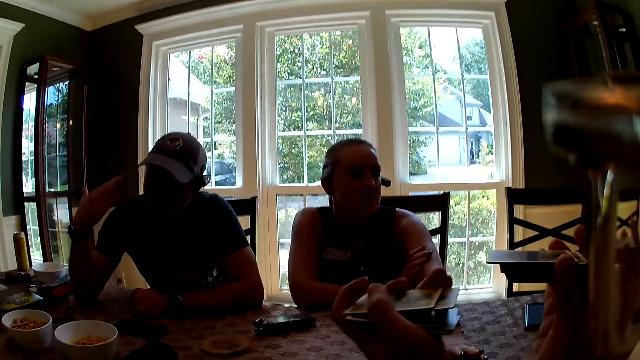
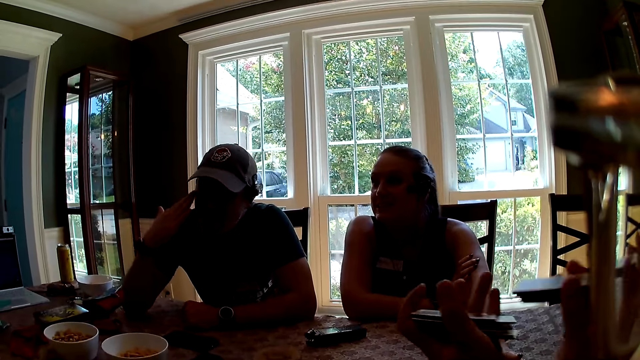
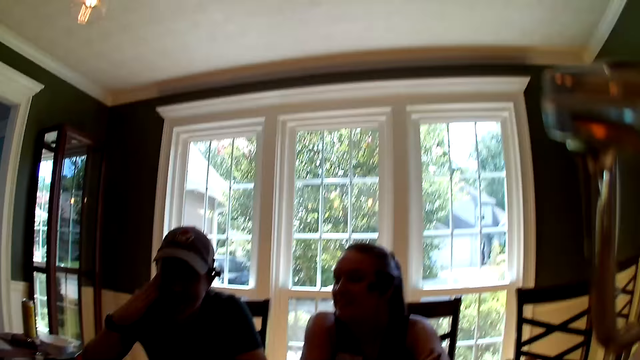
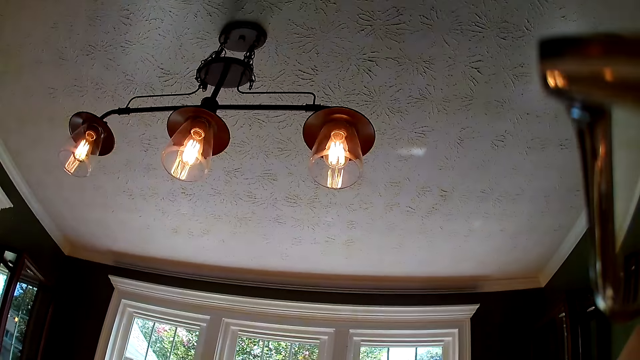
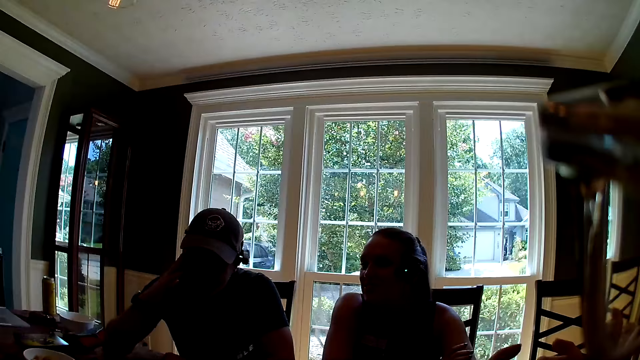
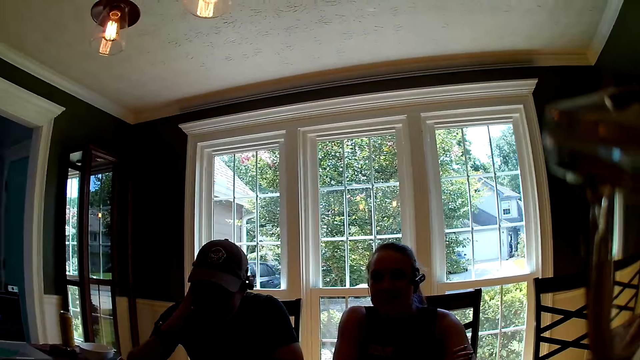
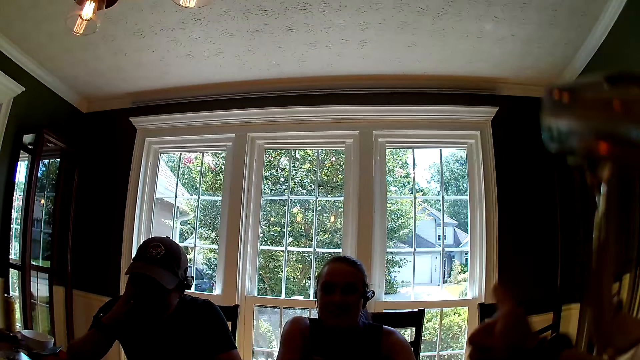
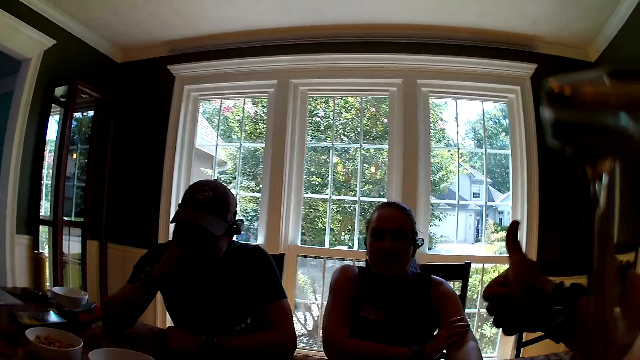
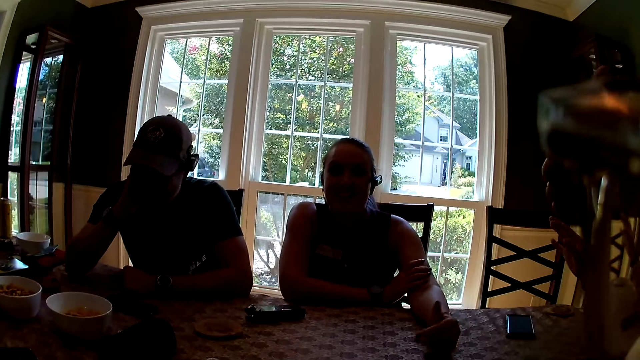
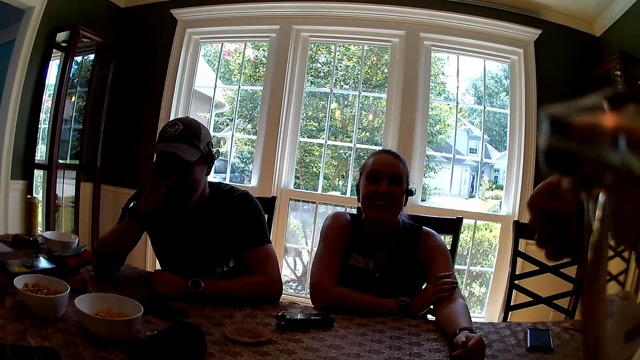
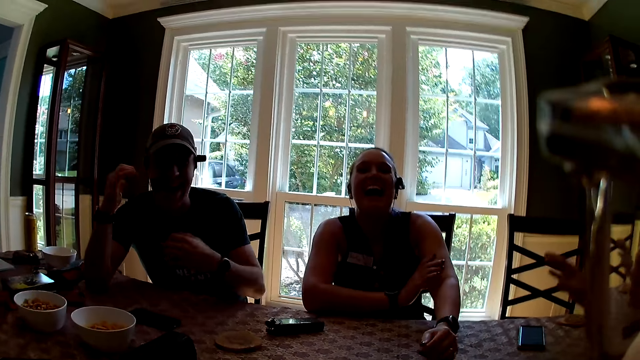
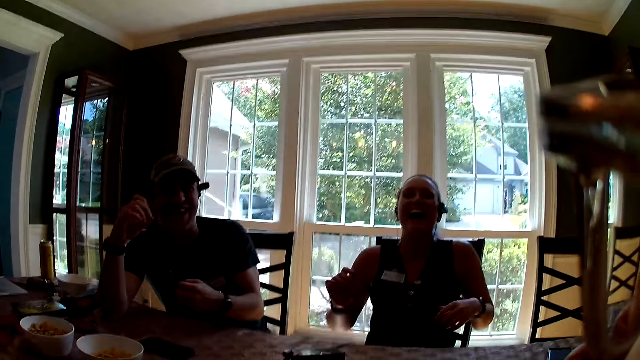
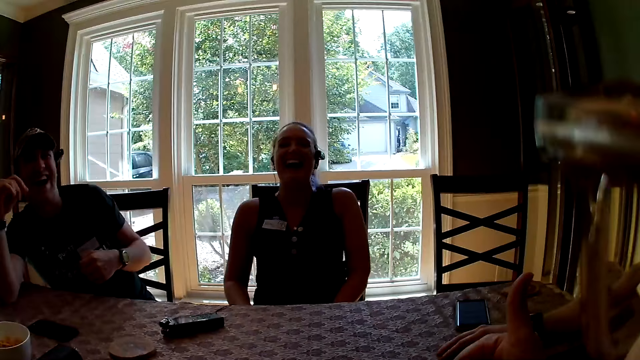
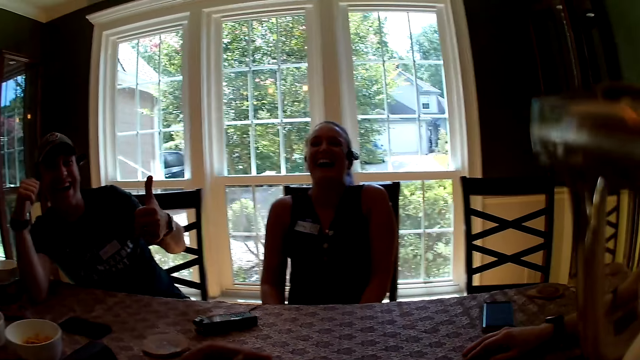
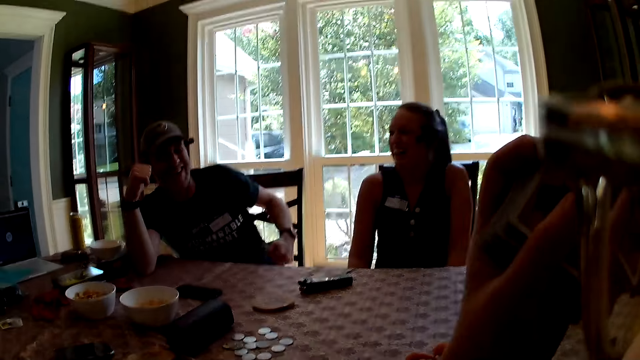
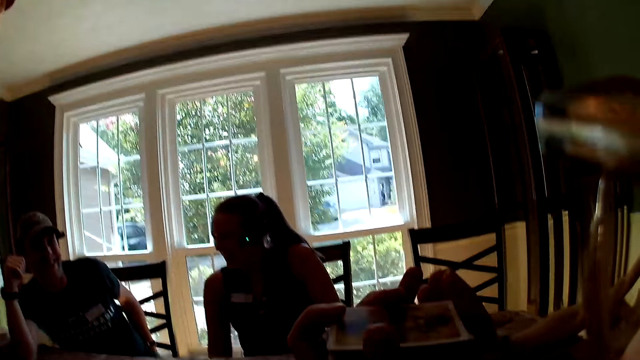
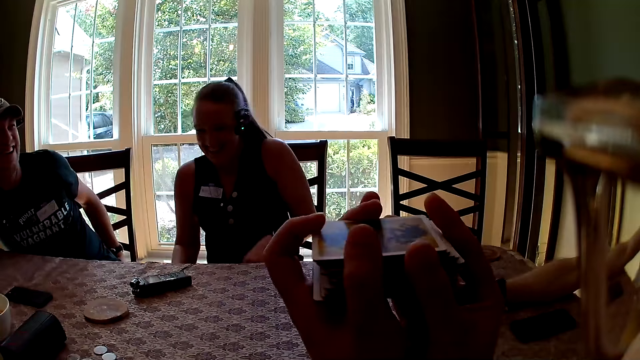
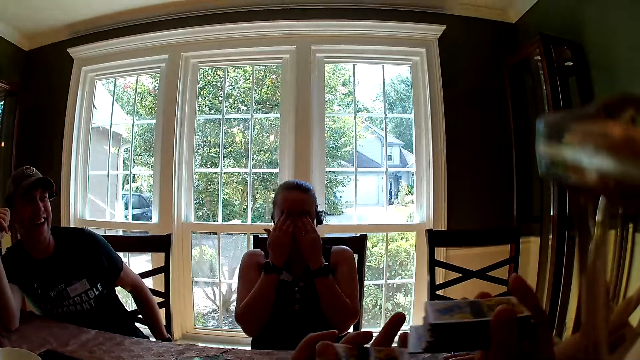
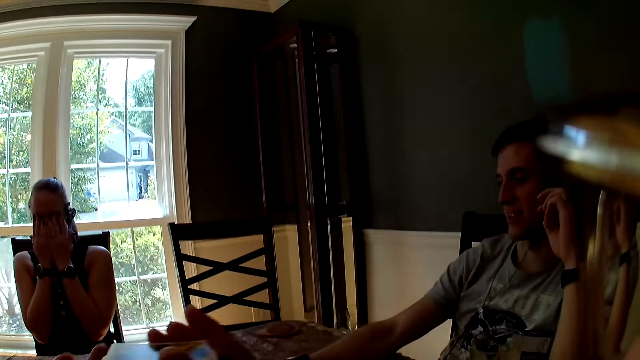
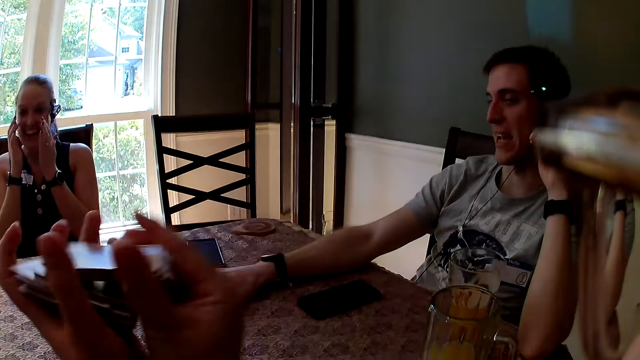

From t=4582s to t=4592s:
A man interacts with everyone. The camera wearer shuffles cards with hands. They interact with everyone. They converse with a male. They do a thumbs up. A woman removes both hands from the table. The camera wearer shuffles some cards with both hands.

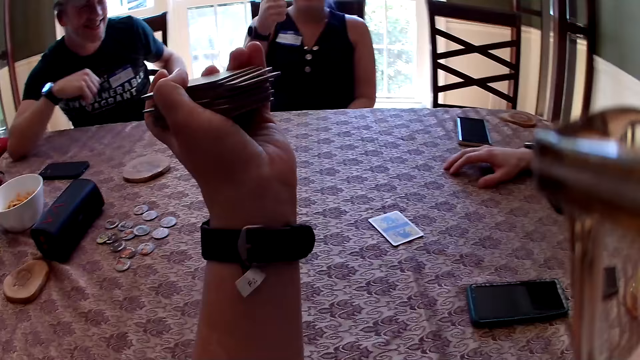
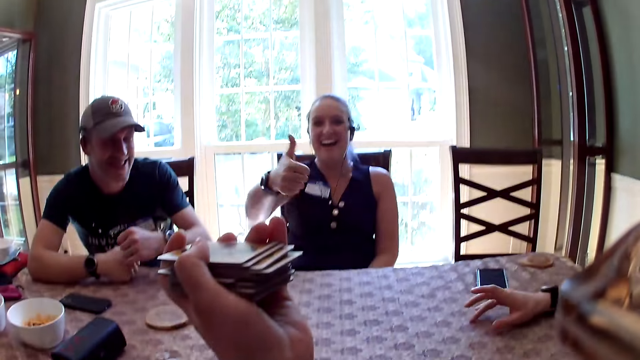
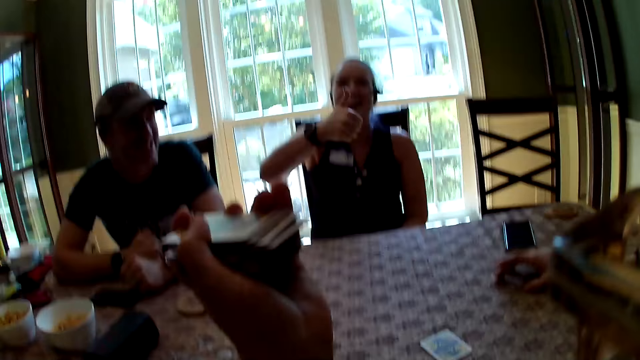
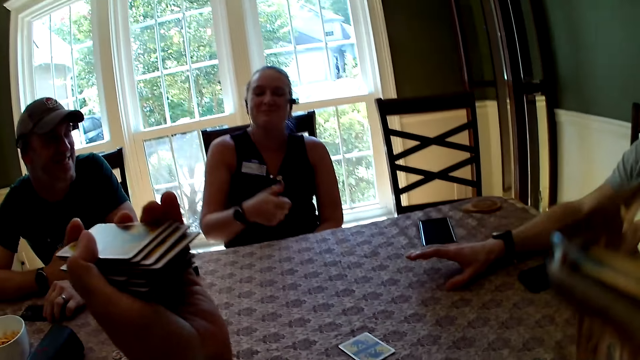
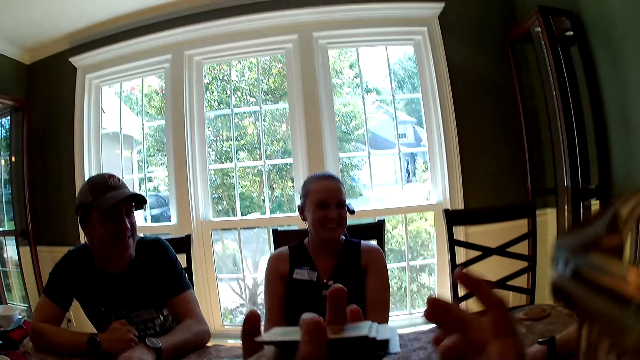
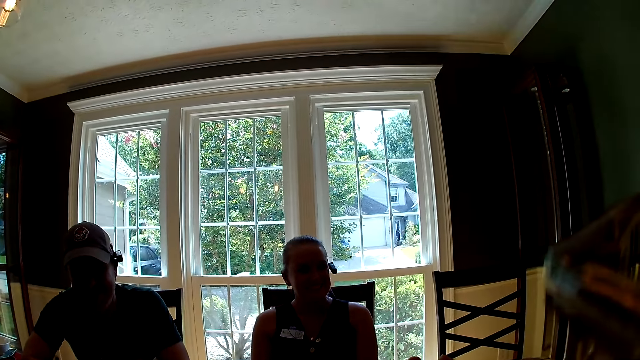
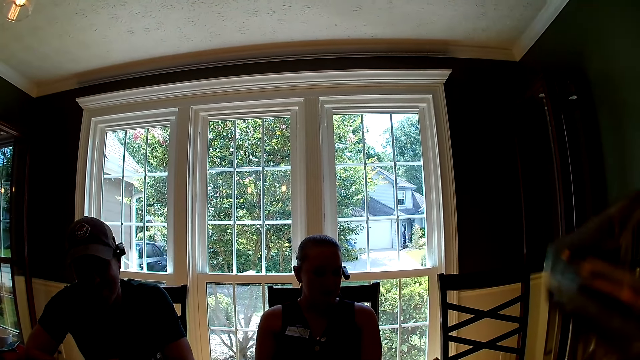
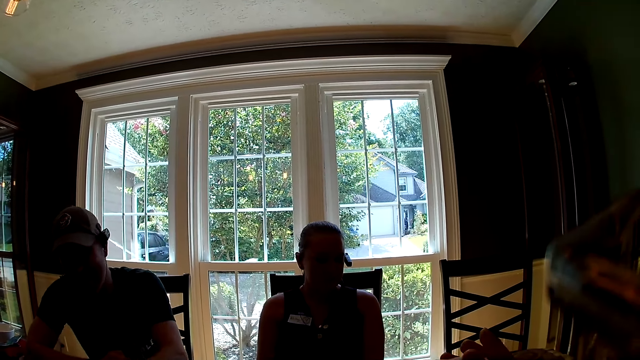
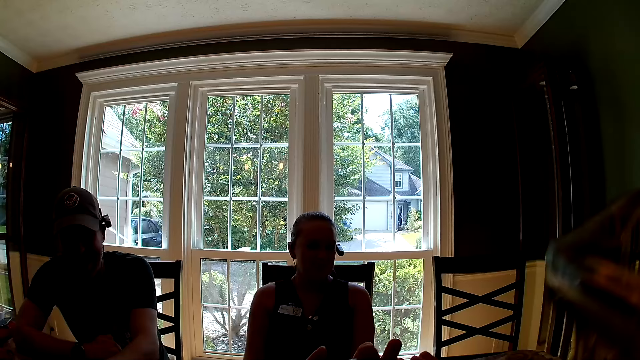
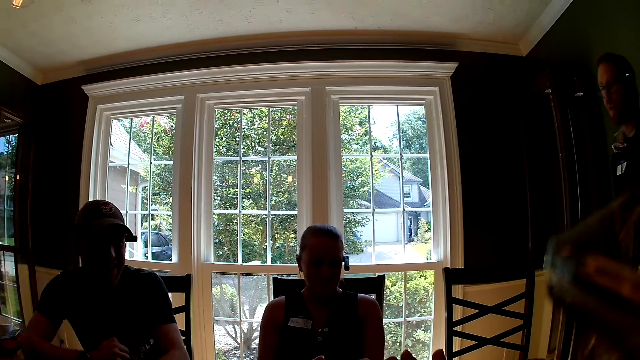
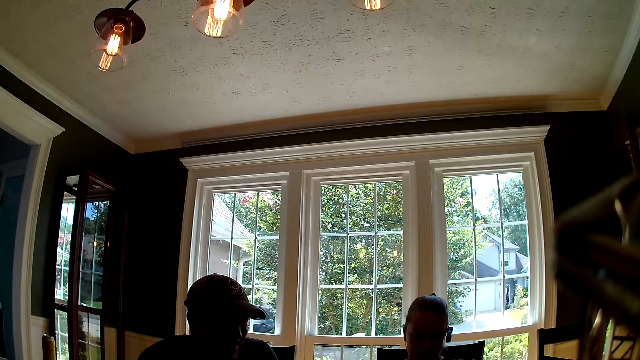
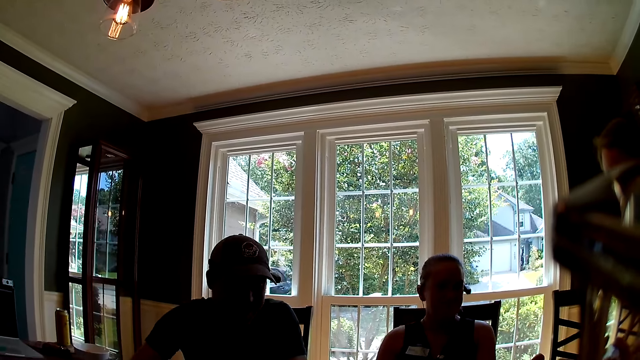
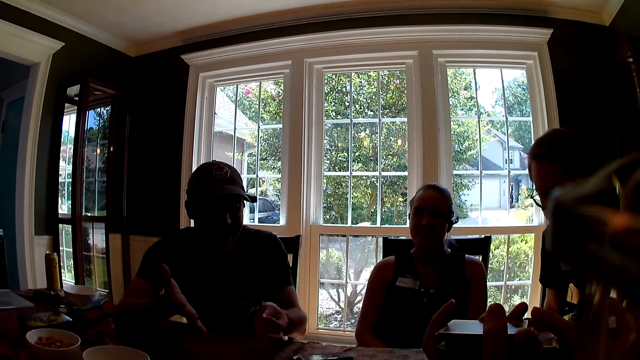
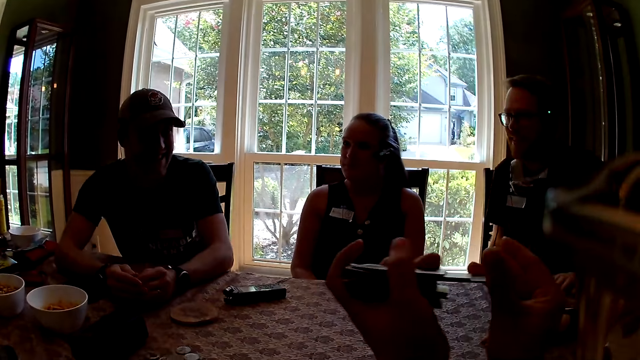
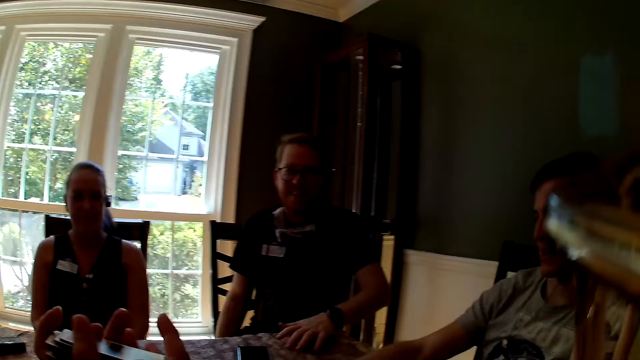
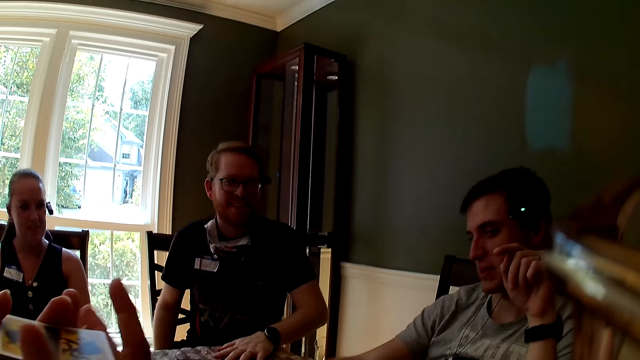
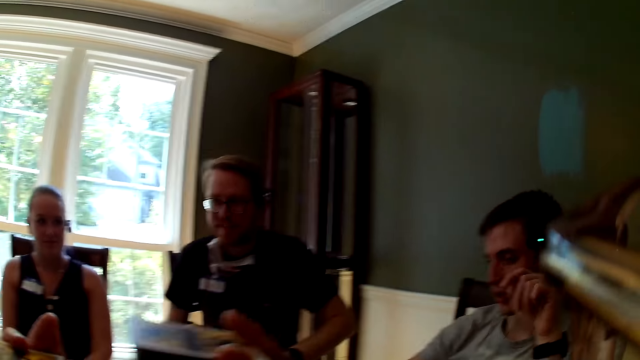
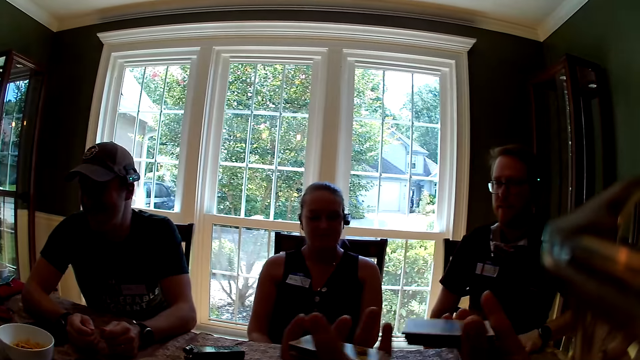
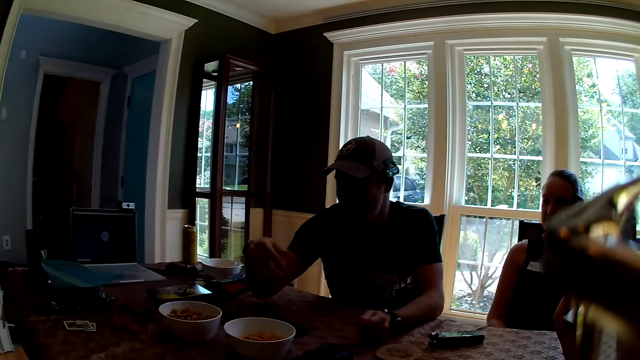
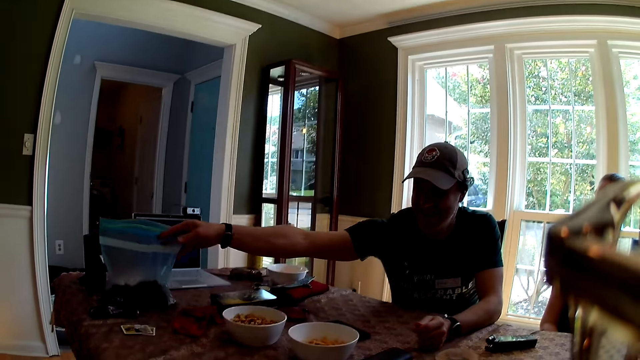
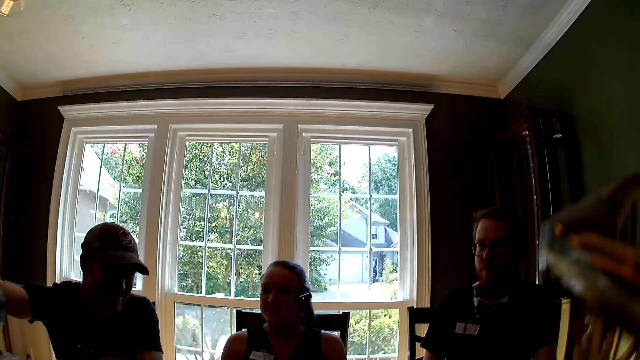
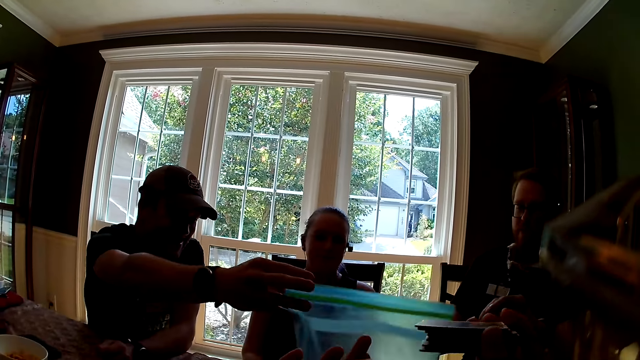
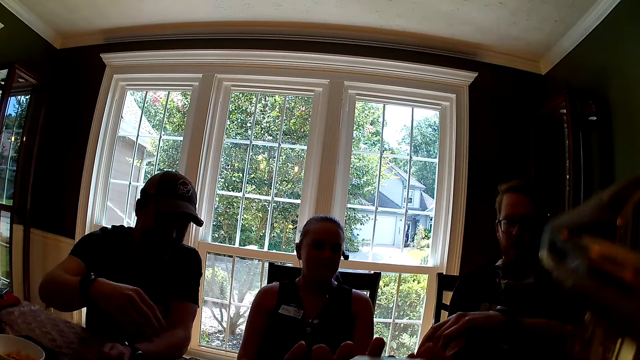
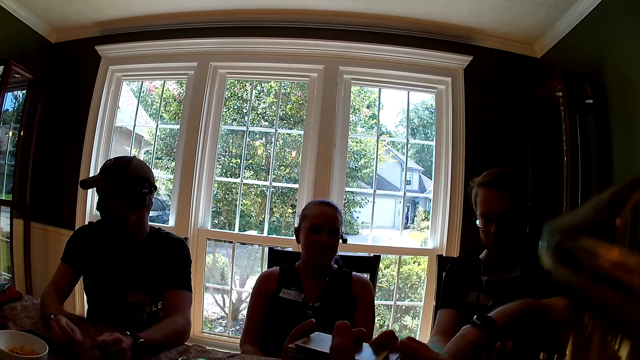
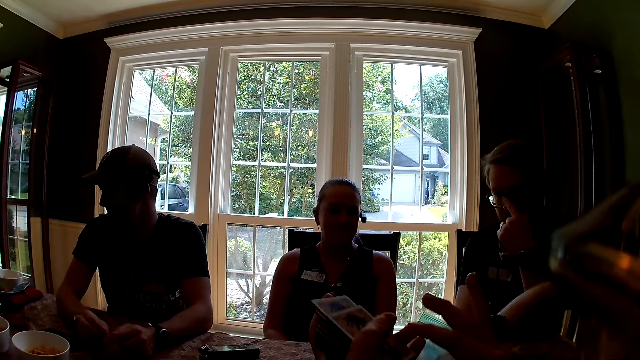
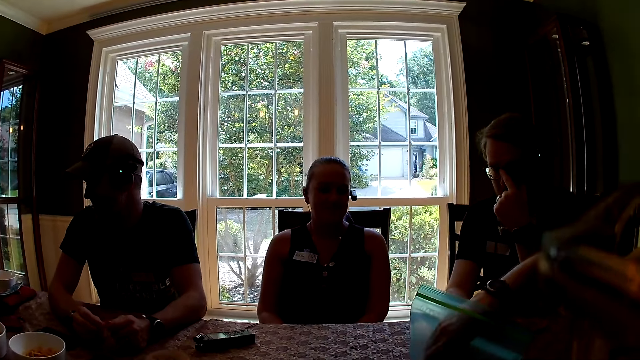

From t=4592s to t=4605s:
A man interacts with everyone. A female does a thumbs up. Another man places both hands on the table. The camera wearer shuffles cards with hands. A third man interacts with everyone. A male converses with the camera wearer. The man removes both hands from the table. The second man places both hands on the table. The camera wearer shuffles some cards with both hands. The third man places his left hand on the table. The first man interacts with everyone. Another male converses with the first male. The second man picks up a pack on the table with his right hand. The second man drops the pack on the table with his right hand. The first man picks a chicken from the pack with his right hand. The camera wearer shuffles cards with hands.
